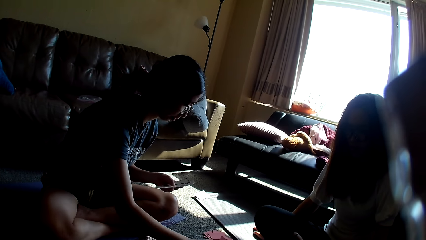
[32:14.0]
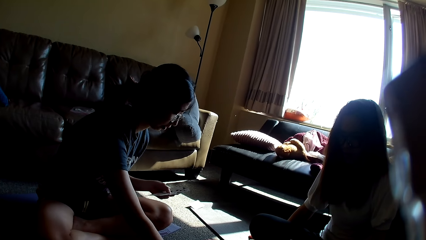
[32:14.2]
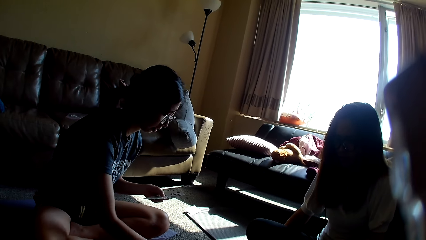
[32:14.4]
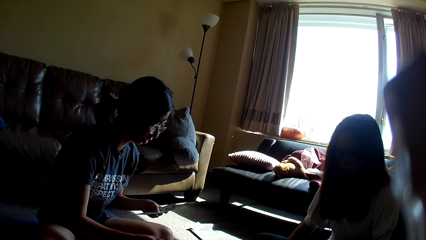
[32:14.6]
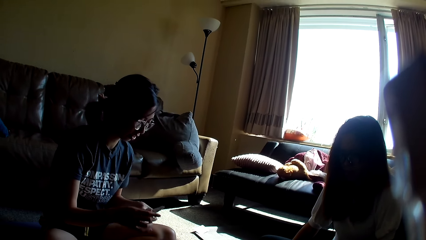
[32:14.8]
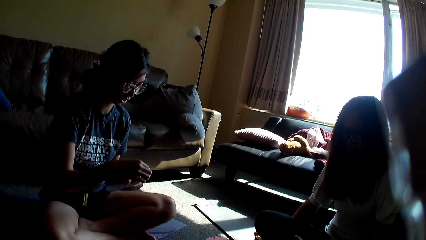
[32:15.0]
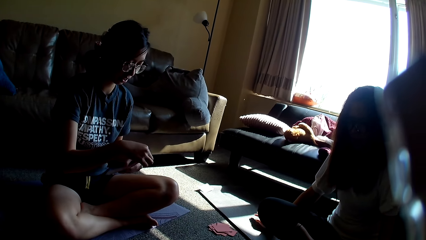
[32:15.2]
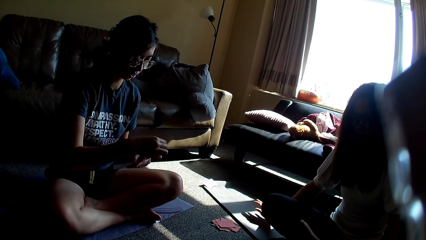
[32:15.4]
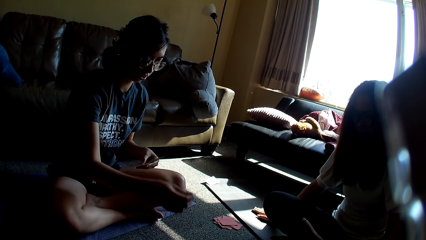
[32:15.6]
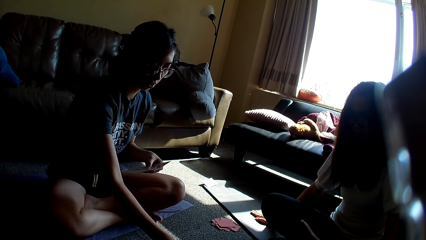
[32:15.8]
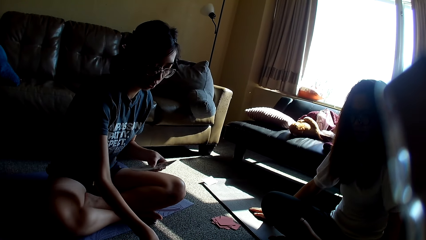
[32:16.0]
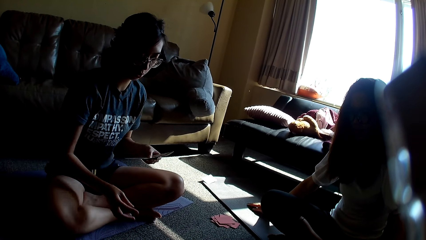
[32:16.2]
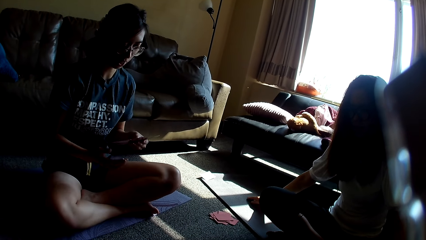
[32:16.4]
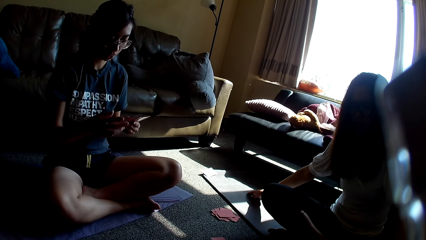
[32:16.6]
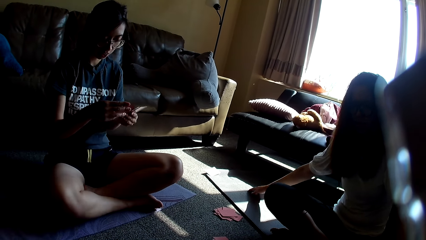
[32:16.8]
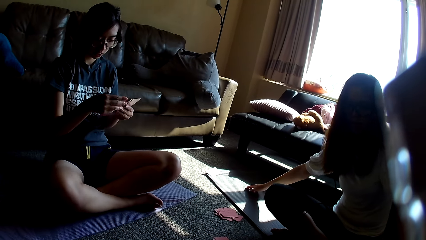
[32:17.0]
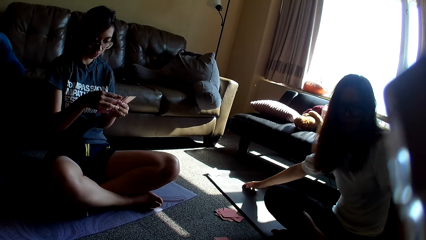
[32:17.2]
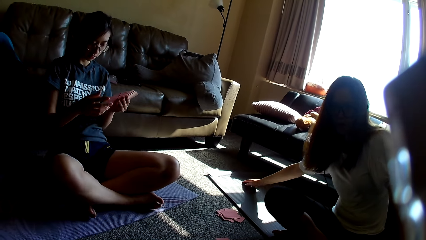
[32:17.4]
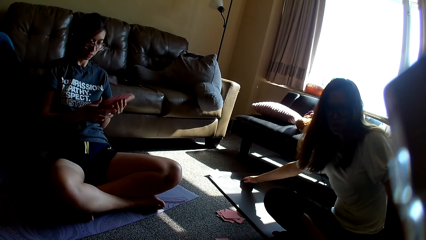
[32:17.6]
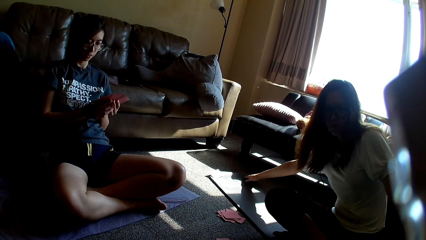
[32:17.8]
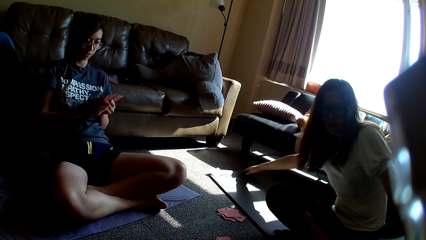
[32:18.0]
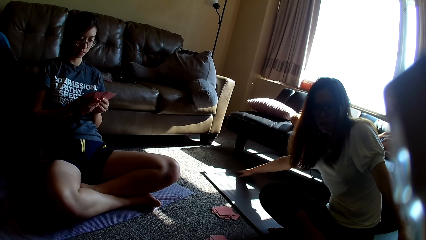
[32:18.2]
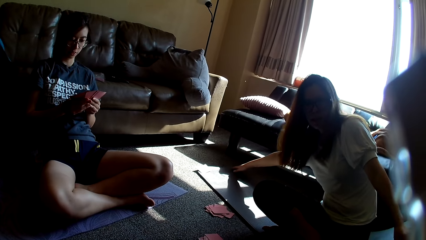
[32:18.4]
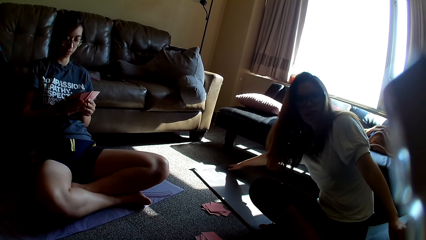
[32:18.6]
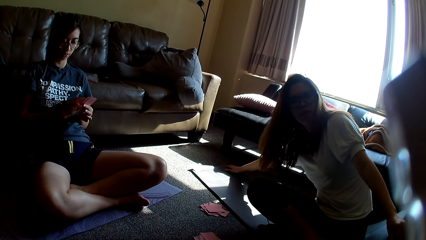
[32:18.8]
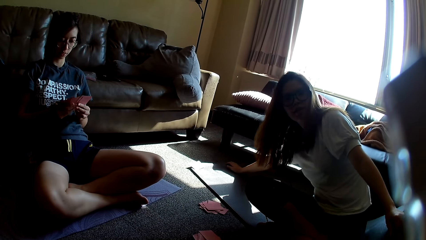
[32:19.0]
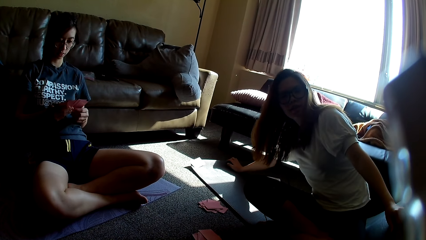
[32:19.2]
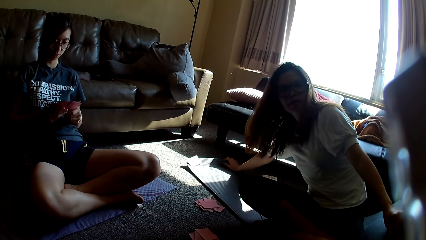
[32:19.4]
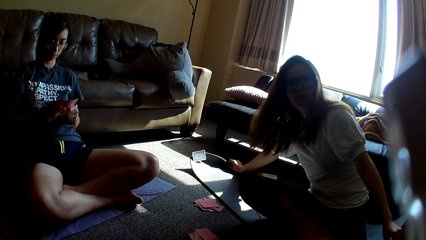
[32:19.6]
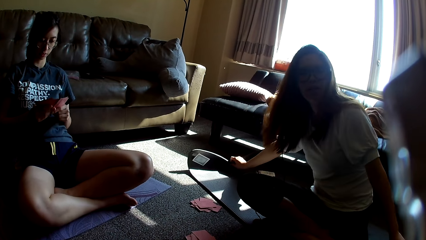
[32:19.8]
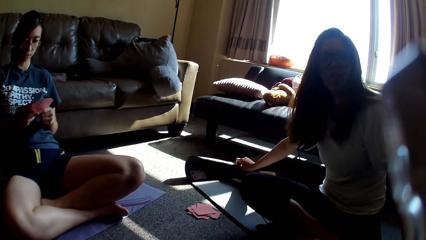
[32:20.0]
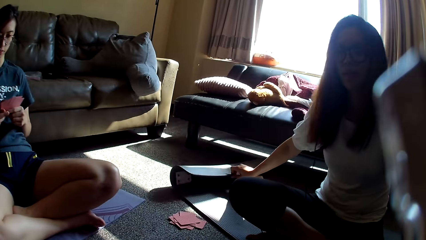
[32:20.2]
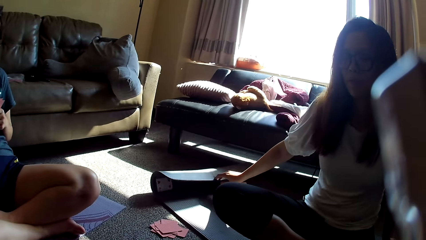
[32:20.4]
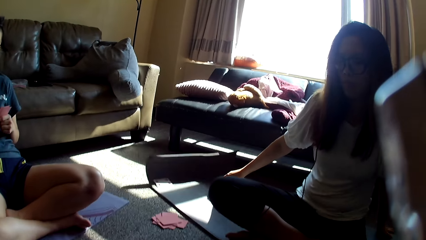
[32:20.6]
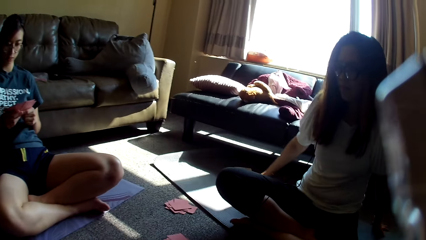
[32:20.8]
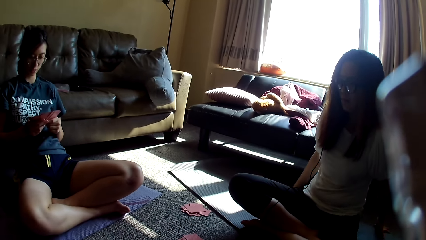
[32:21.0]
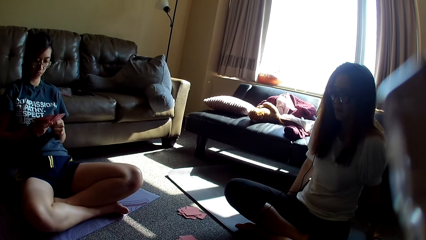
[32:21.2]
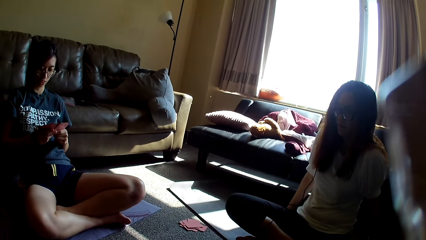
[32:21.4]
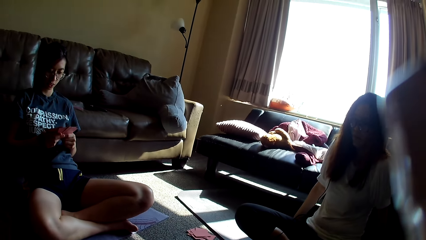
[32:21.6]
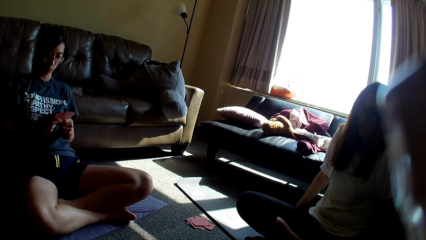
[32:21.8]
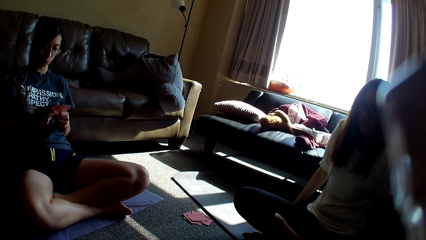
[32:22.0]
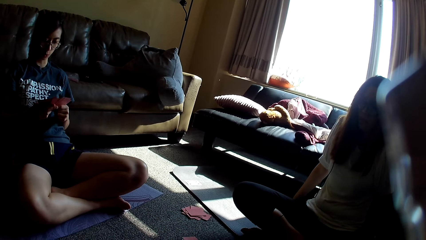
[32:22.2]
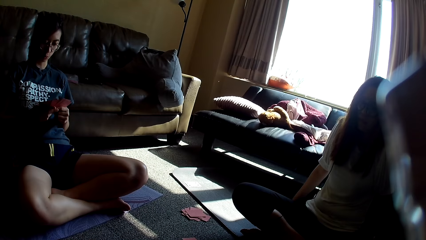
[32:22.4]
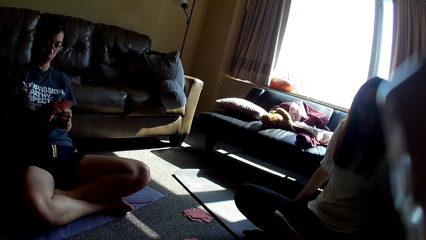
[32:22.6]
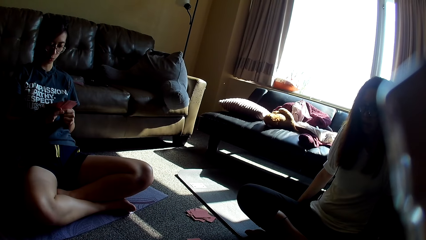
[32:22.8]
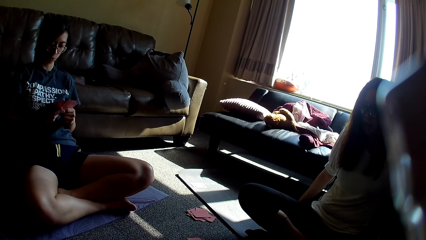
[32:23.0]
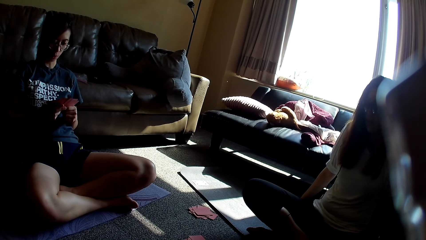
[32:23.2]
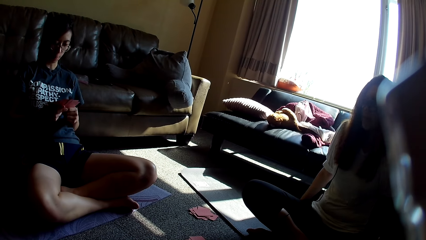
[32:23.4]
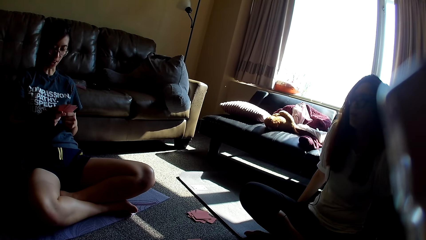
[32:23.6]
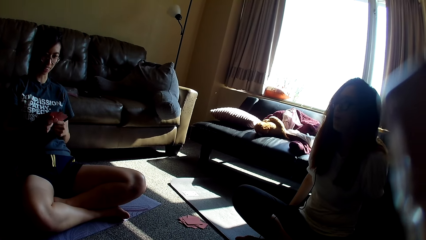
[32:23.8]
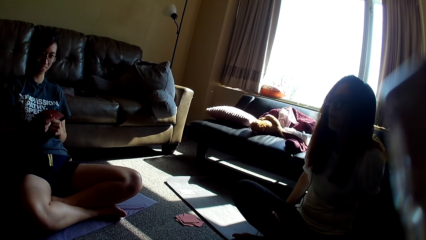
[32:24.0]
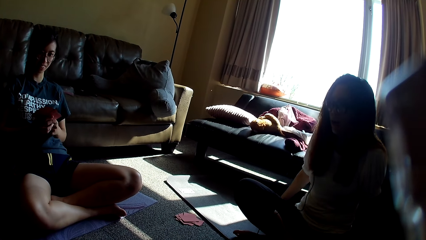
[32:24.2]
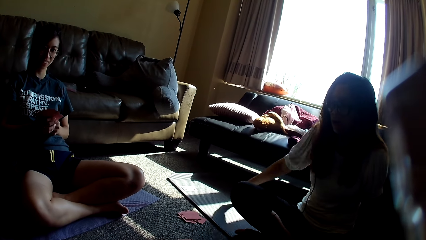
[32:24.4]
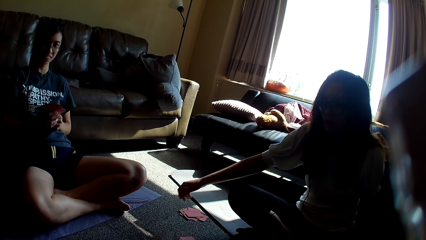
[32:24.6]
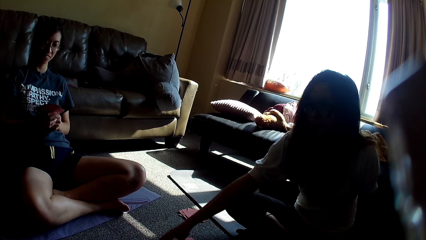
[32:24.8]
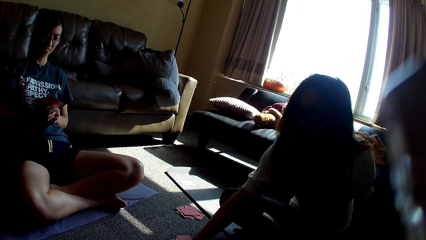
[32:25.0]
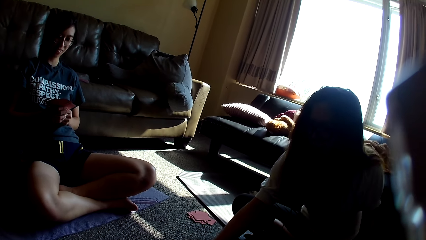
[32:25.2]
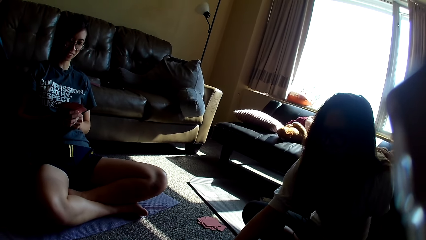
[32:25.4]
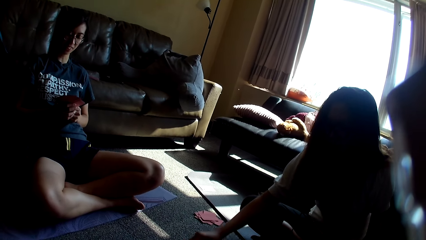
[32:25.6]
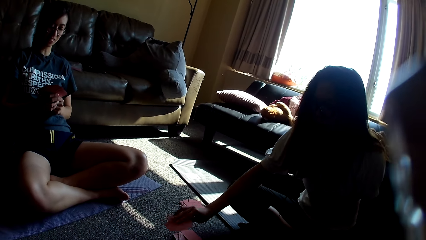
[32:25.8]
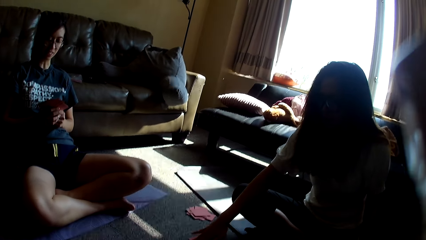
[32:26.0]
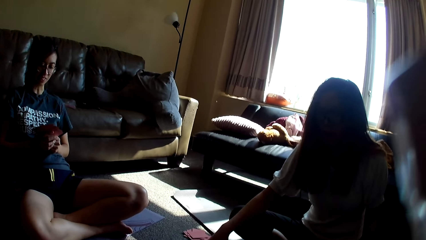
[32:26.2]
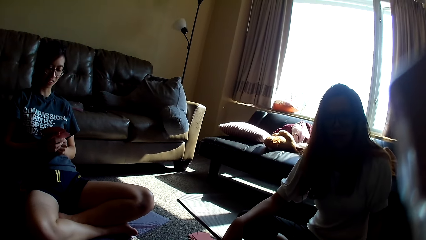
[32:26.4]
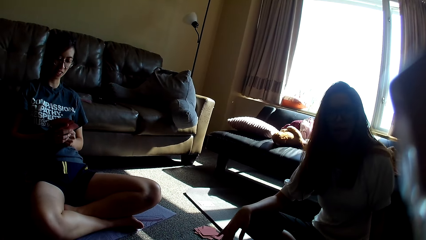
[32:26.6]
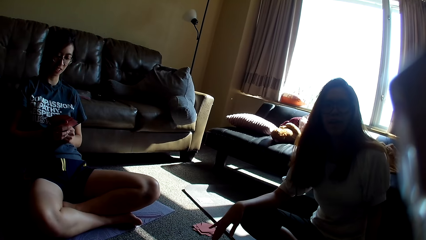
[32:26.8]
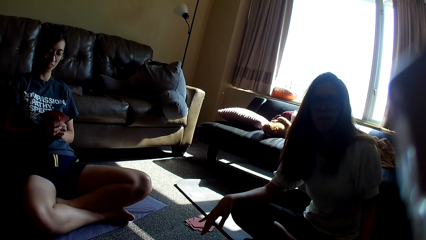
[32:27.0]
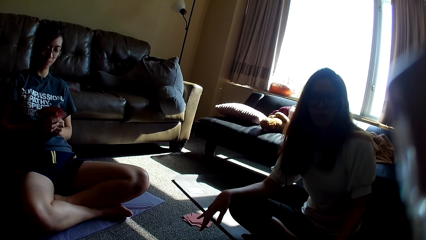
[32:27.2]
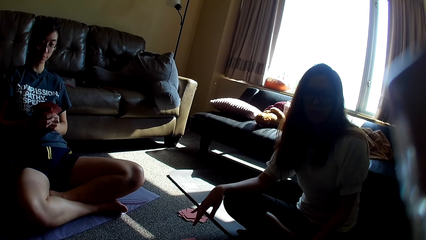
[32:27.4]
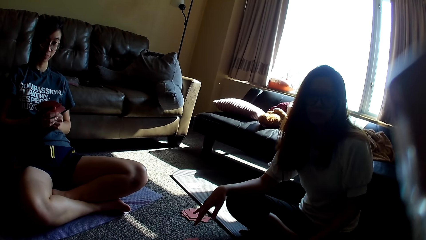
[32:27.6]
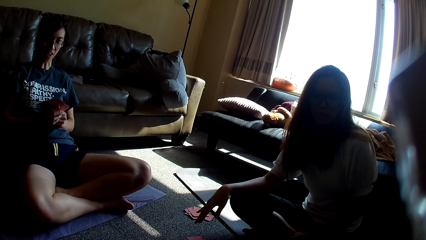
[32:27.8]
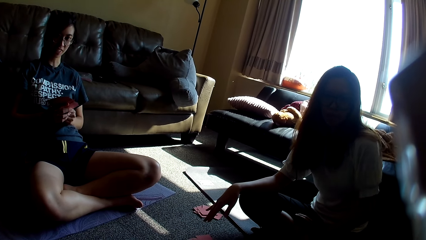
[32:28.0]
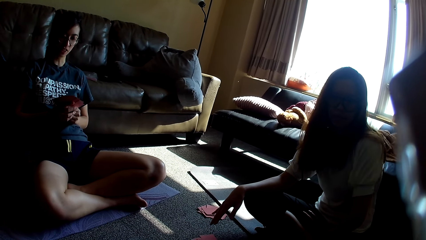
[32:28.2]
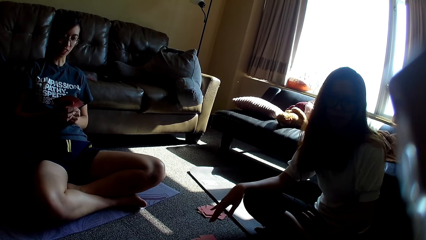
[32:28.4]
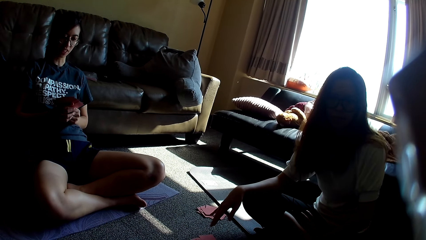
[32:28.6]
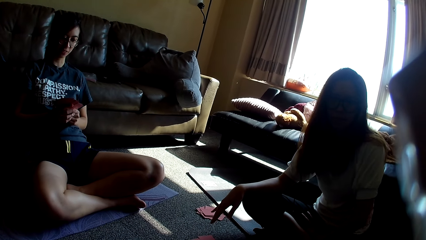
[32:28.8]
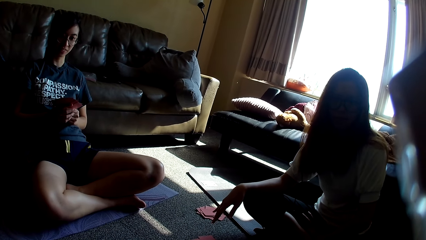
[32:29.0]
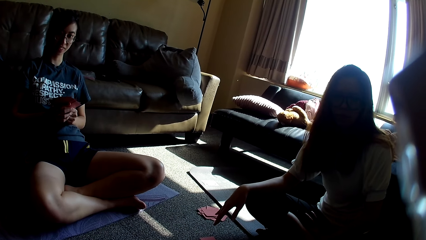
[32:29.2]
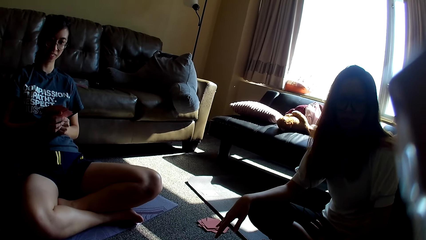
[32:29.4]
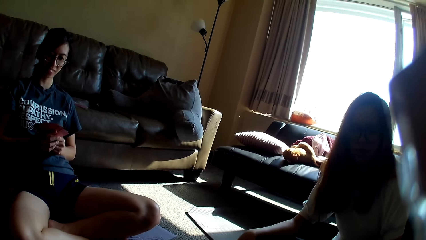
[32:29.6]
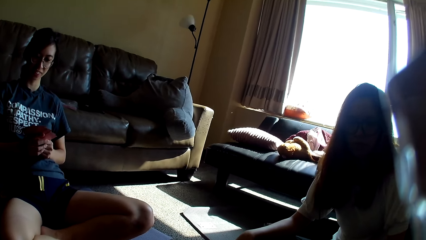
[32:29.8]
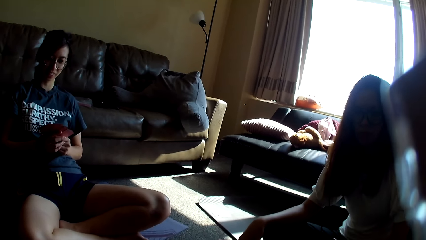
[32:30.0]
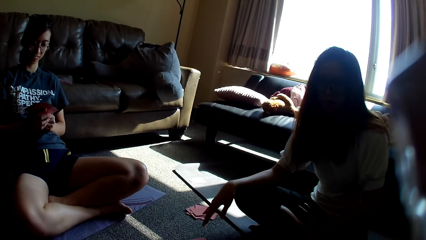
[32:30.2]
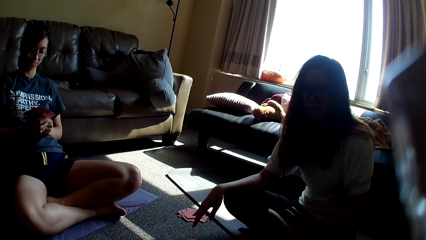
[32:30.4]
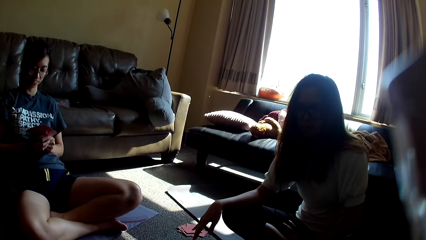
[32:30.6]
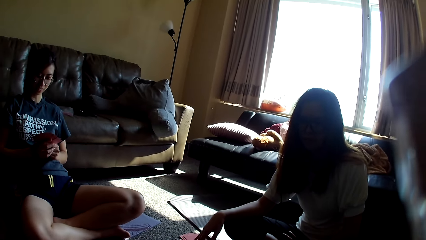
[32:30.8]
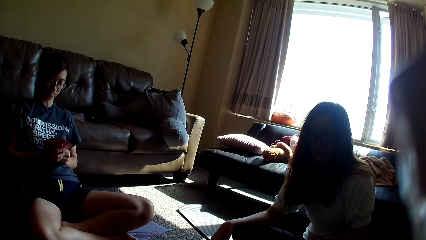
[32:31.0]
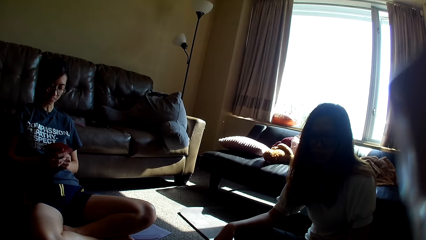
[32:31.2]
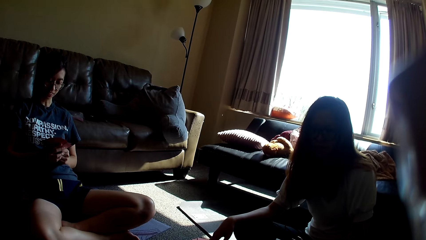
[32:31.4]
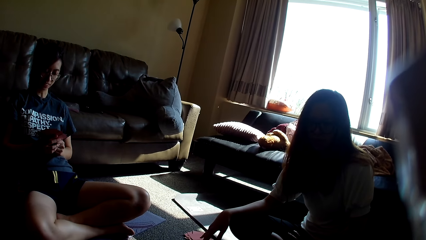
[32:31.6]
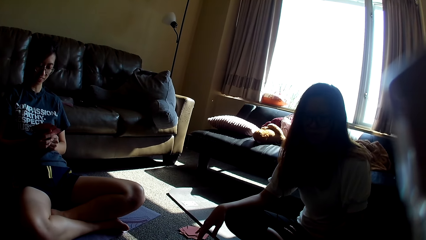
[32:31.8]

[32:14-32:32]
A lady picks up the card game. A woman hits the floor. The lady places a card on the table. The woman moves a hand along the floor. The lady leans back and holds the card game. The woman stretches a hand. The woman folds a mat, moves a hand towards the card game, and turns the card game.
